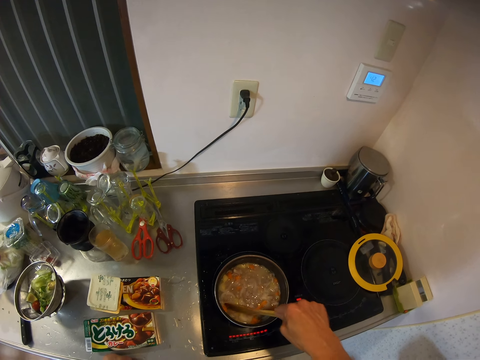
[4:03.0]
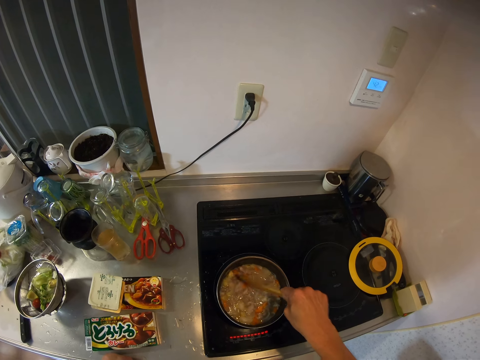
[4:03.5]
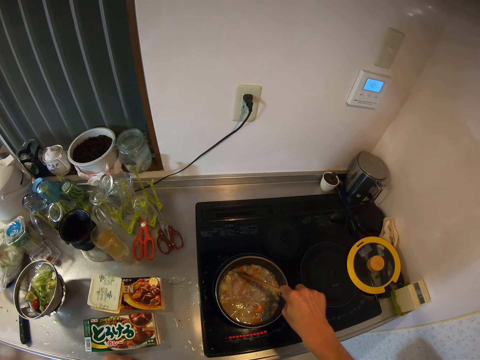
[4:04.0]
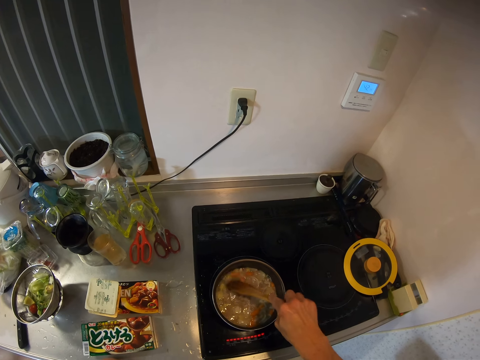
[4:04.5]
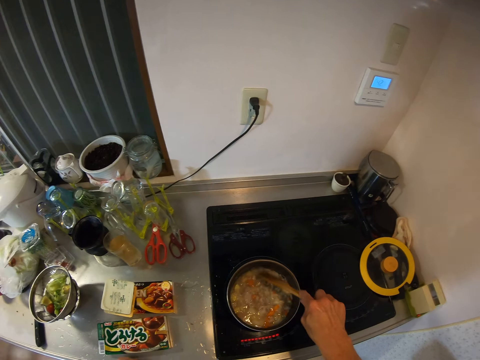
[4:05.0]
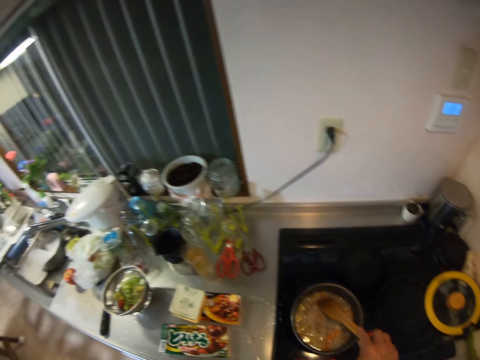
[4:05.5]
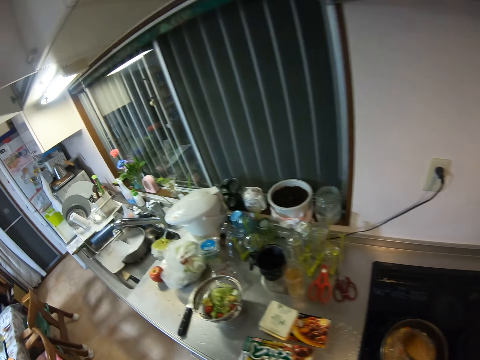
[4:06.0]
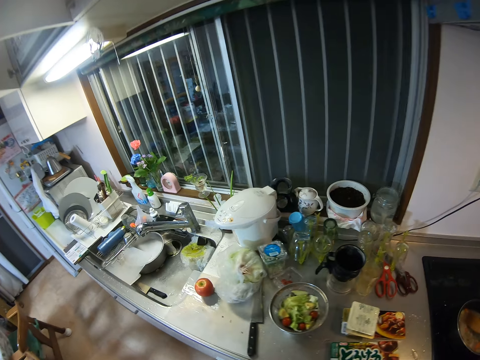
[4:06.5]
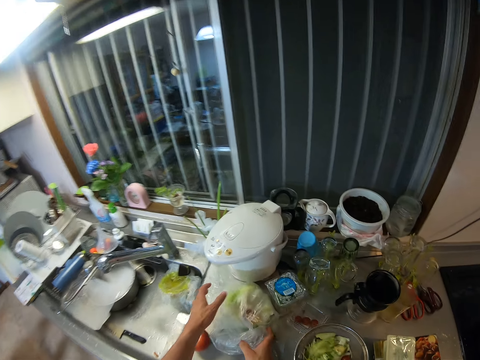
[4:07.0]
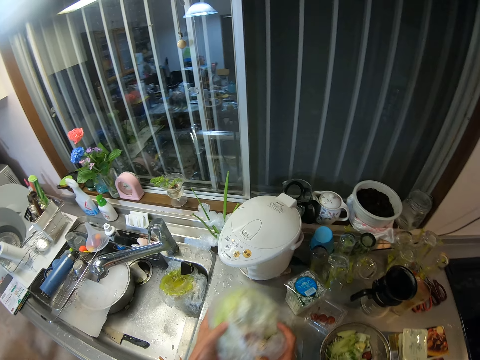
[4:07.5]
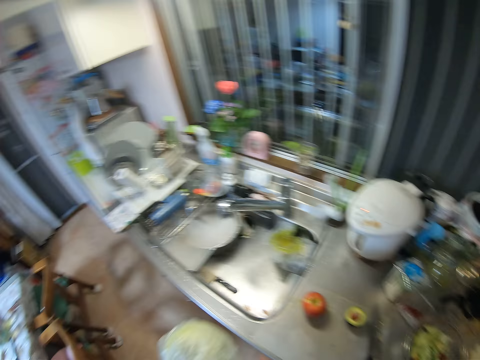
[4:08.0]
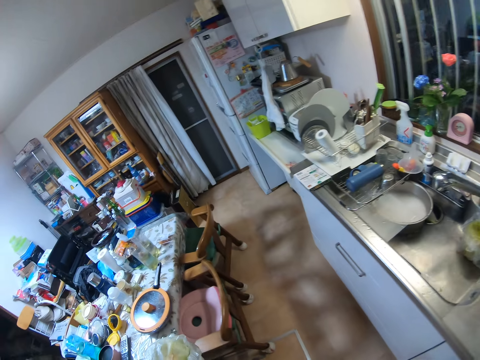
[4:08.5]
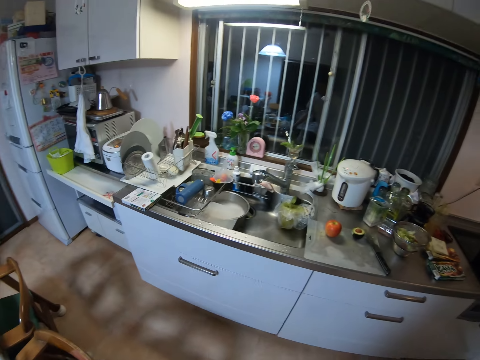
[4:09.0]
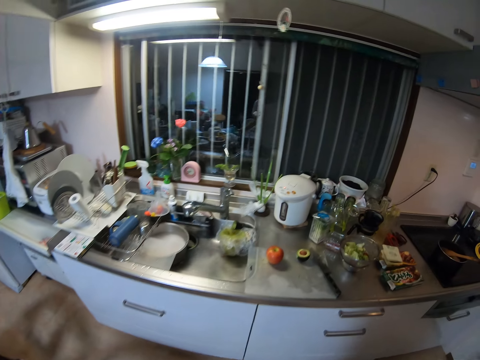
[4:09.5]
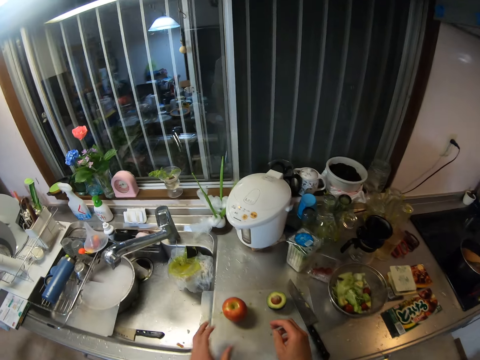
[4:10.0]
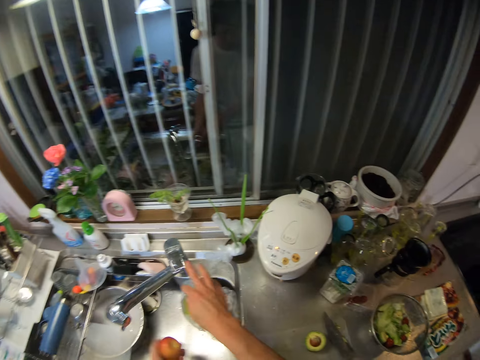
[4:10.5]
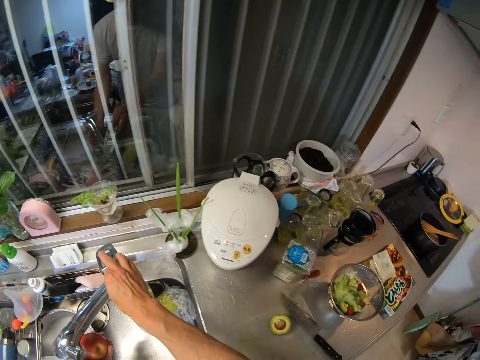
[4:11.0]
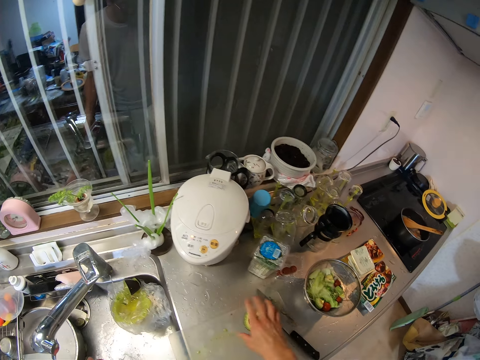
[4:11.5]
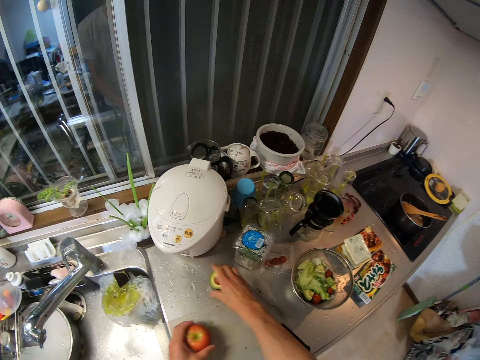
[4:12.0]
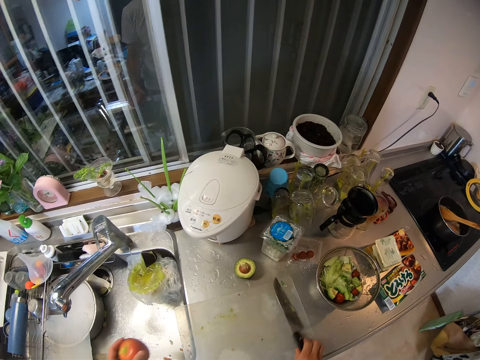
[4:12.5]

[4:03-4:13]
The camera wearer lets go of the wooden spatula spoon. She walks around the kitchen. She picks up the wrapped cabbage from the table with both her hands. She turns around. She places the cabbage on the table. She turns around. She picks up the apple from the table with her left hand. She opens the tap with her right hand. She washes the apple. She closes the tap with her right hand. She moves the avocado on the table with her right hand. She picks up the knife from the table with her right hand.

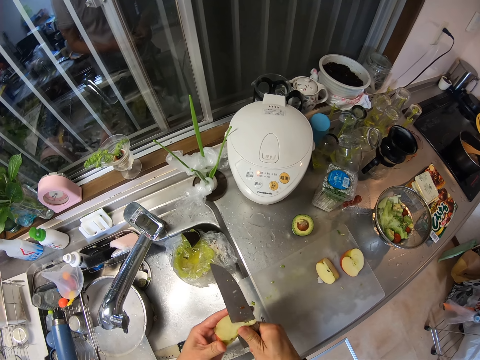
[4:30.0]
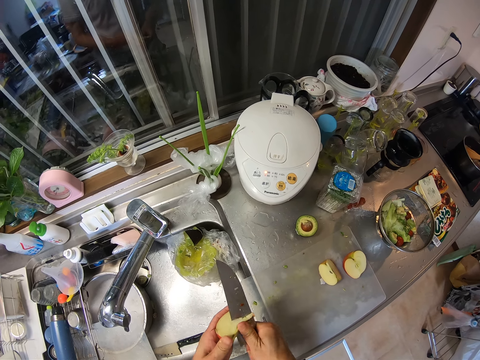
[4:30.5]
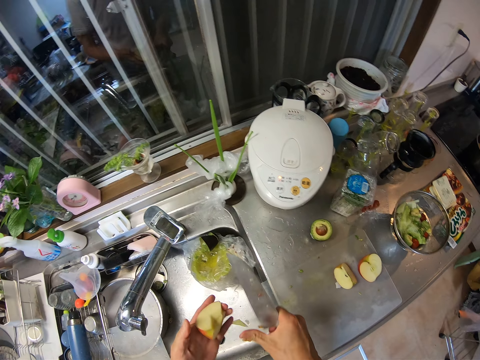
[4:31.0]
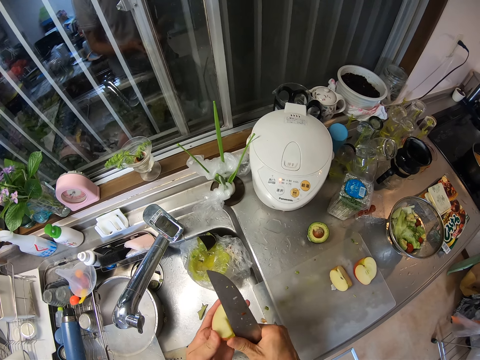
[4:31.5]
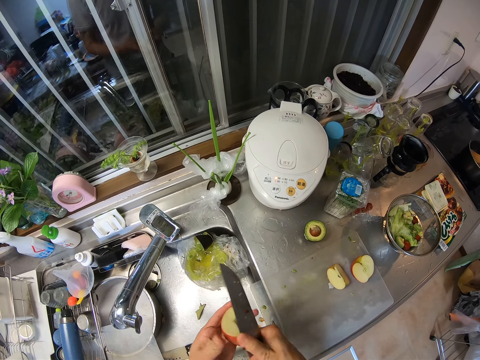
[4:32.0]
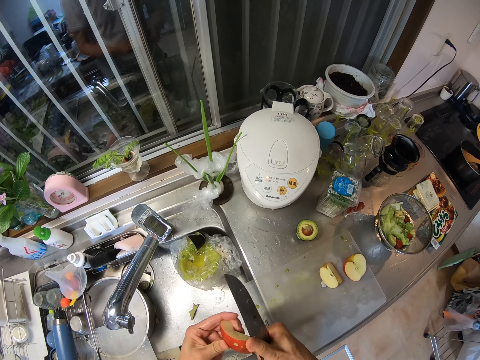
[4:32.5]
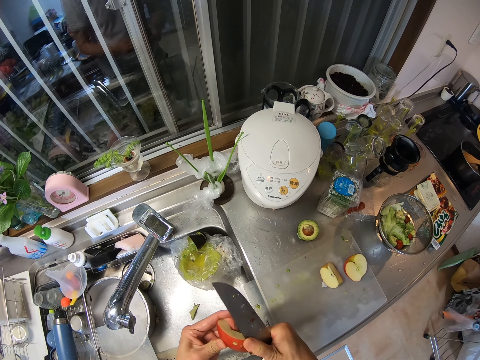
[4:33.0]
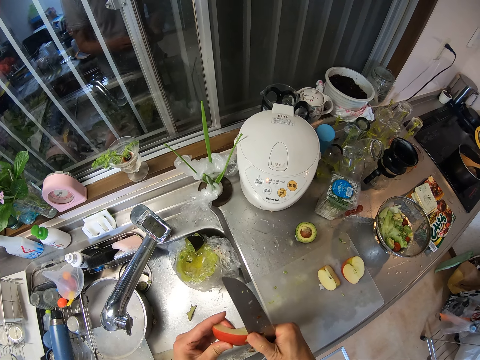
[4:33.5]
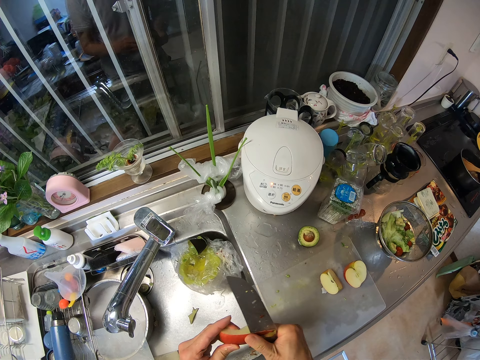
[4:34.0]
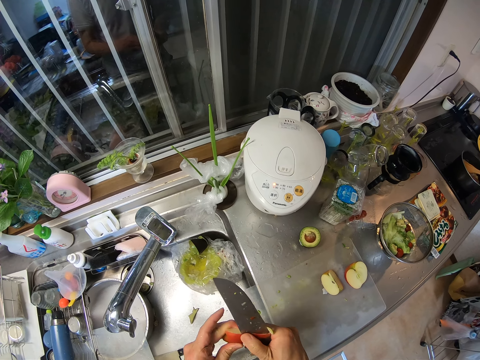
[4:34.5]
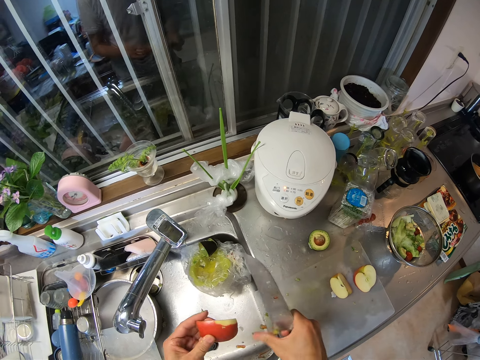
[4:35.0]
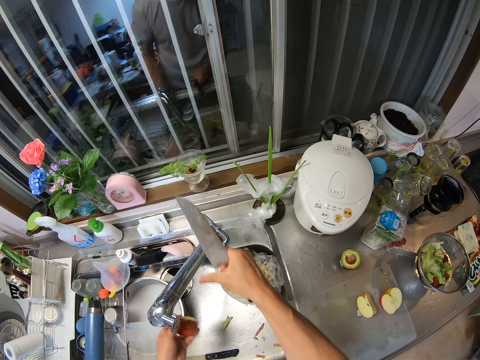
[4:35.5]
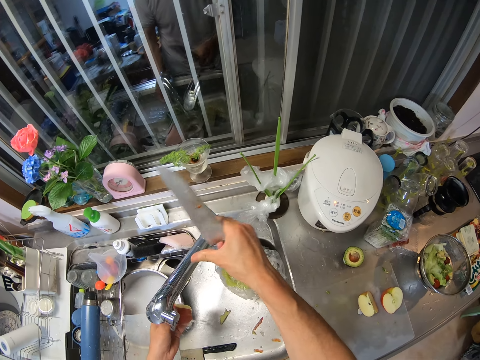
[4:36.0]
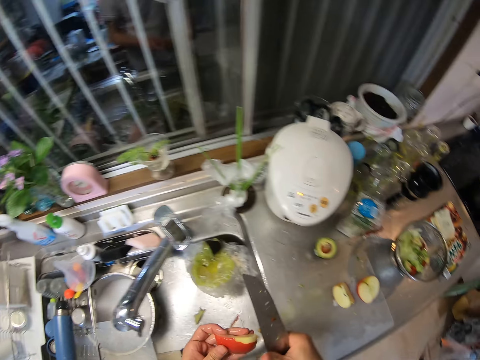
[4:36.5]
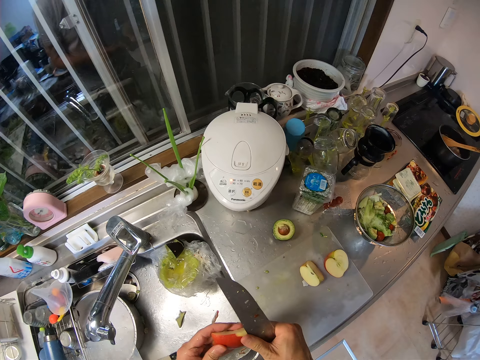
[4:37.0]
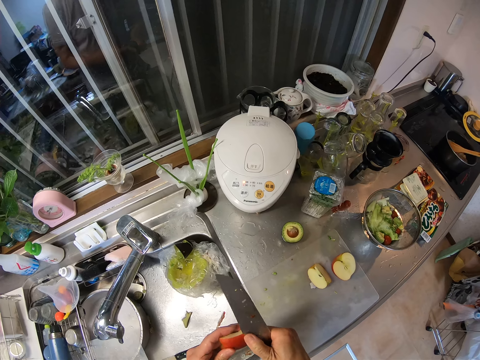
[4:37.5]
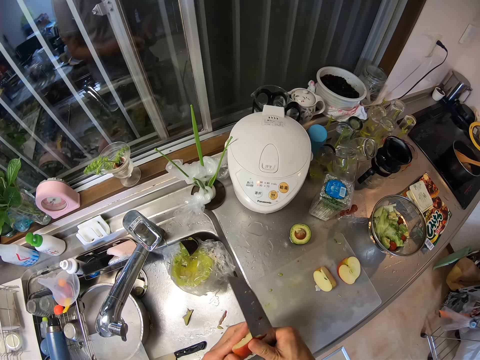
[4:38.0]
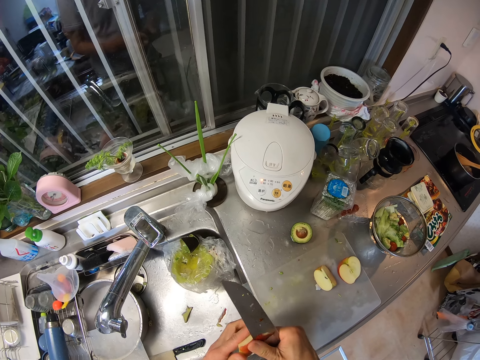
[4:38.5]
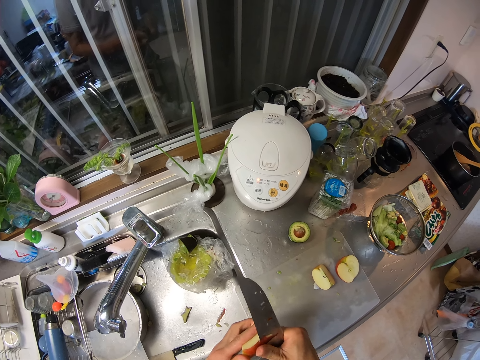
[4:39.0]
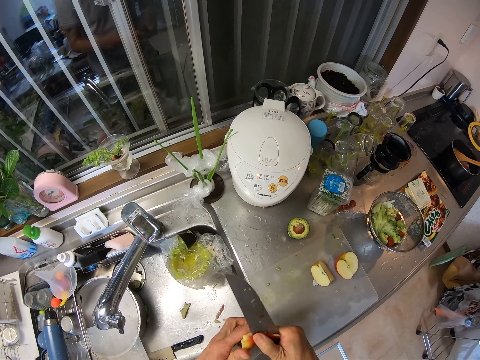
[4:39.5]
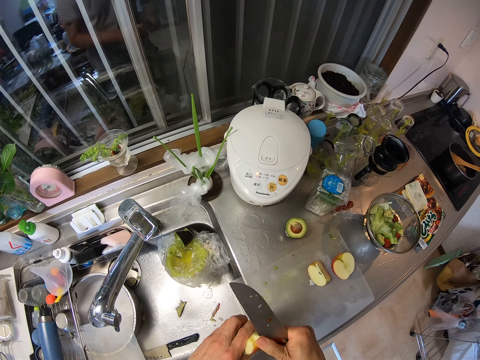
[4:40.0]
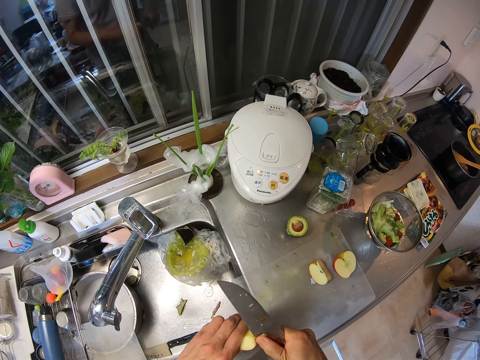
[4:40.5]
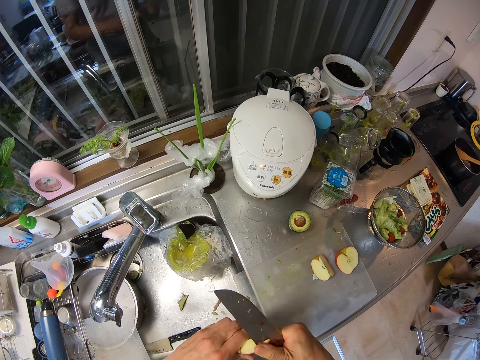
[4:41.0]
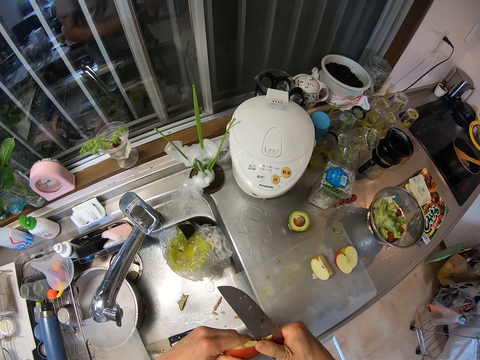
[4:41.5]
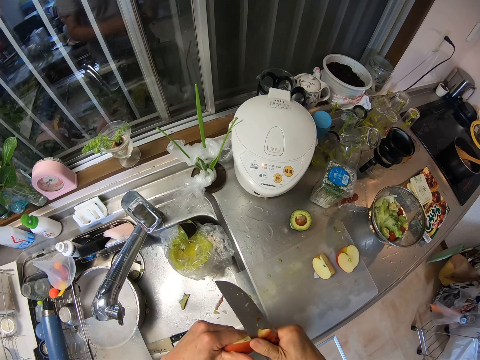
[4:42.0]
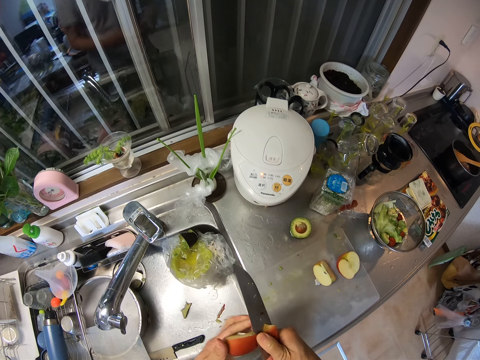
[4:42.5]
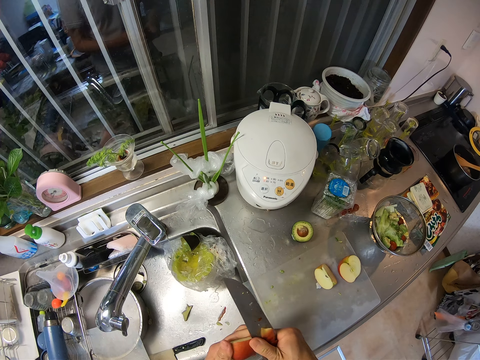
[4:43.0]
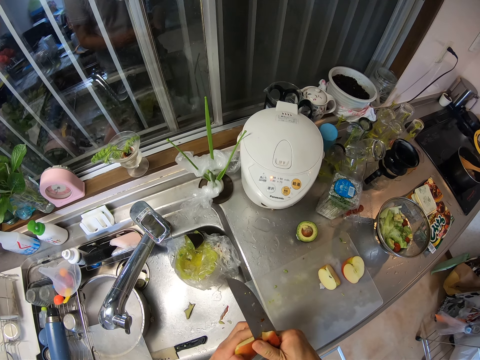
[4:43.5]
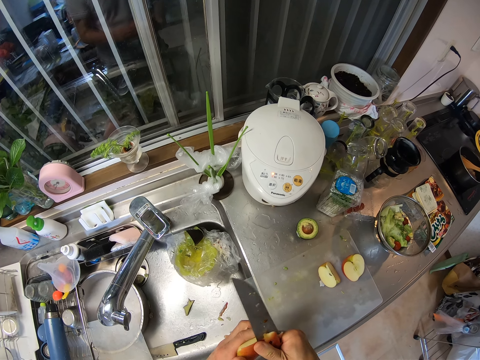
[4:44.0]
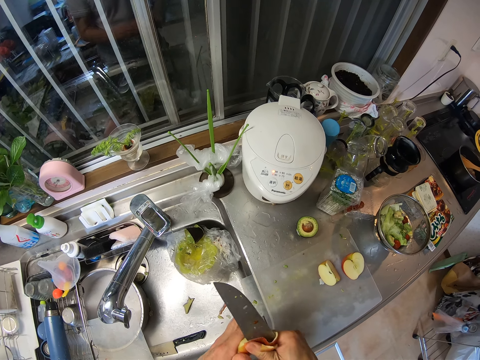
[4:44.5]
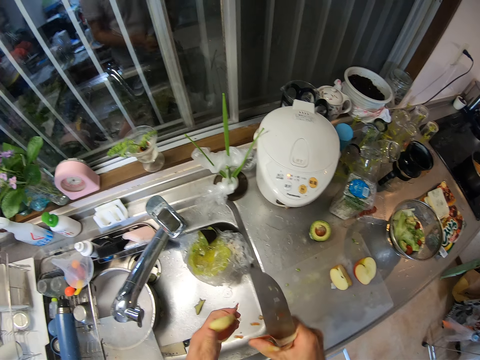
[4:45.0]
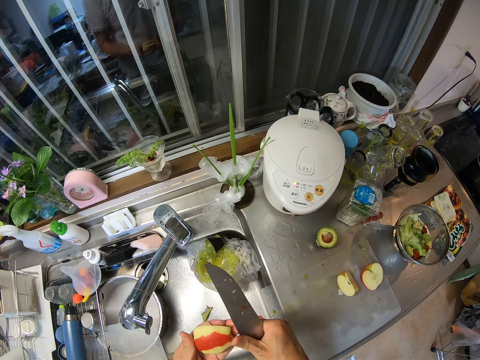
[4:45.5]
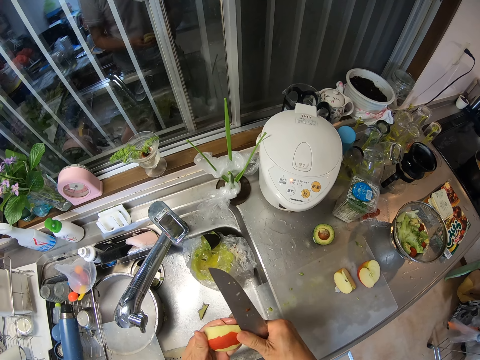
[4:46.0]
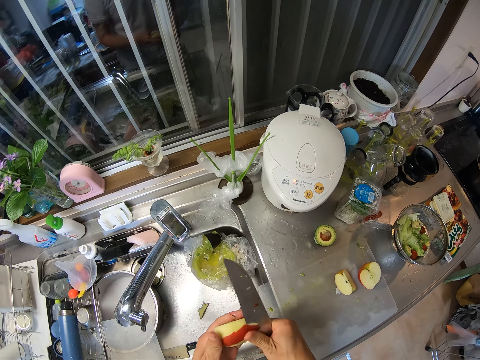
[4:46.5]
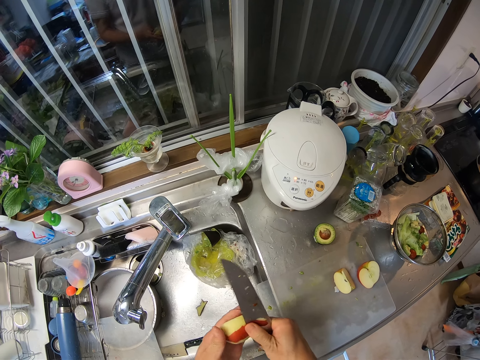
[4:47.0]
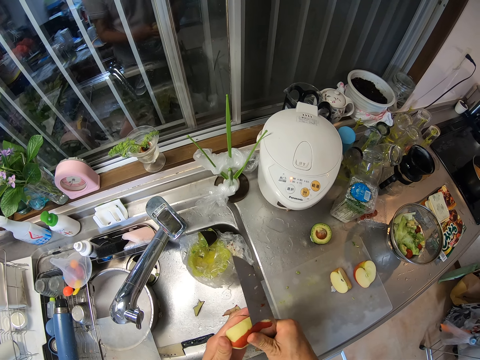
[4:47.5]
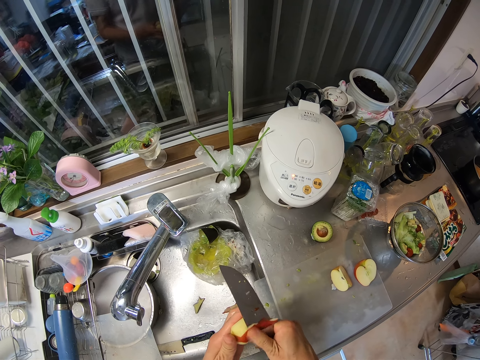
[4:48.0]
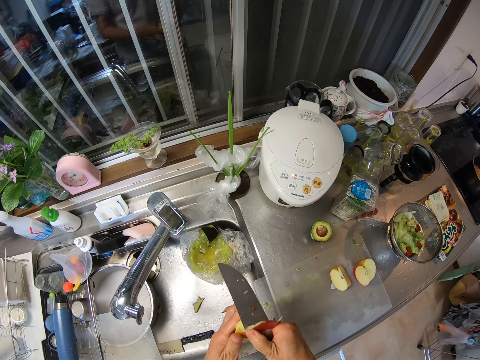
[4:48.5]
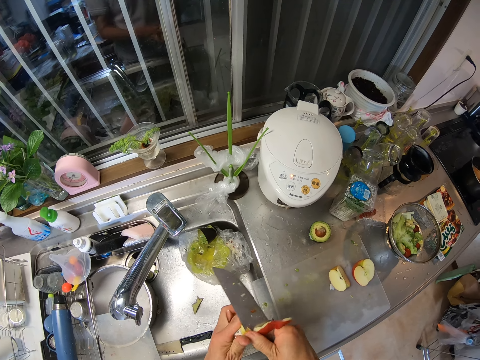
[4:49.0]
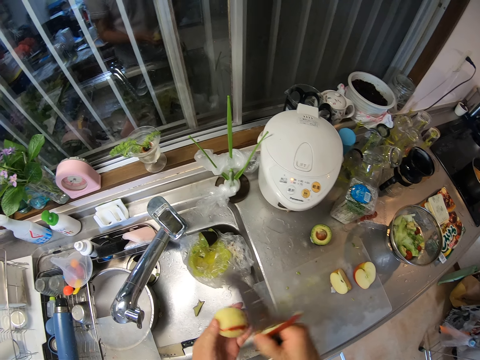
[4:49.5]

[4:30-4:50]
The camera wearer drops the seeds in the sink. She peels the apple. She drops the apple peels in the sink. She opens the tap with her right hand. She rinses the apple under the running water from the tap. She closes the tap with her right hand. She peels the apple. She scrapes the peel of the apple into the sink with the back of the knife.
